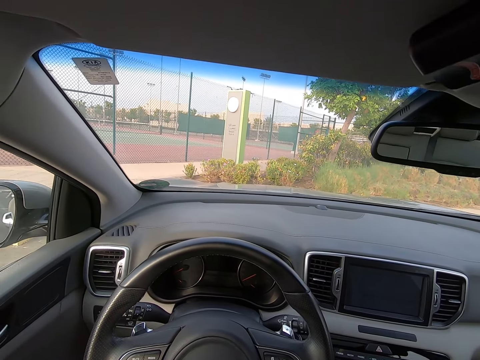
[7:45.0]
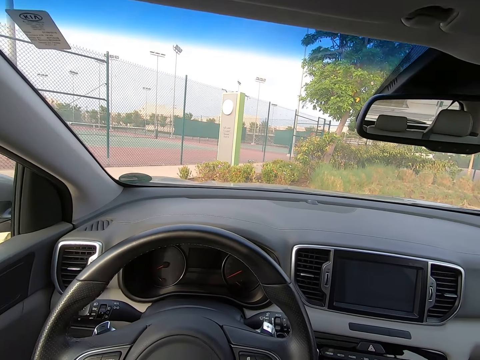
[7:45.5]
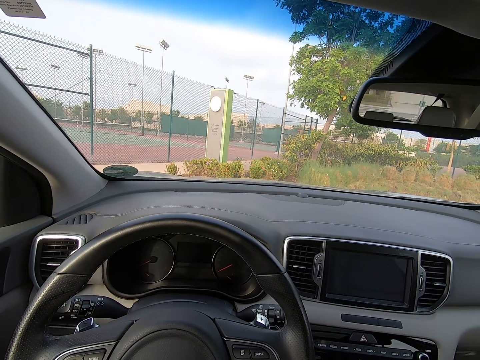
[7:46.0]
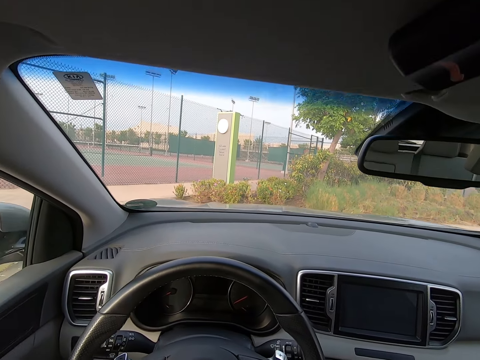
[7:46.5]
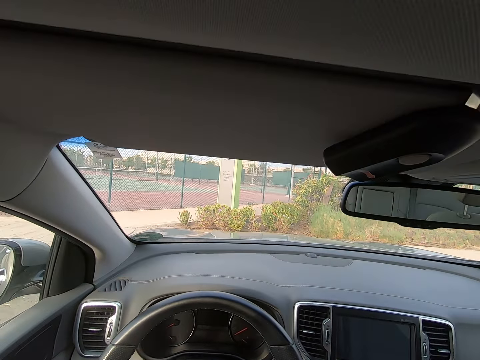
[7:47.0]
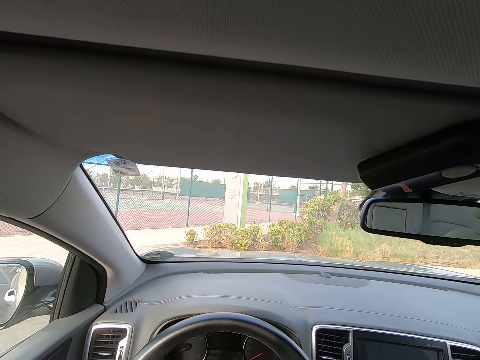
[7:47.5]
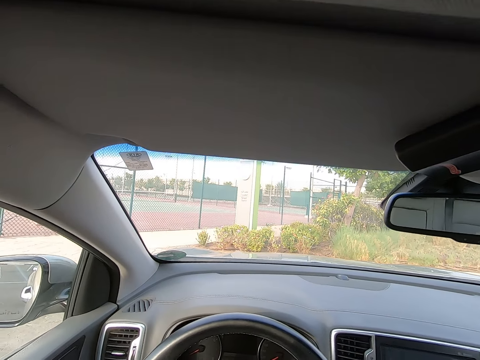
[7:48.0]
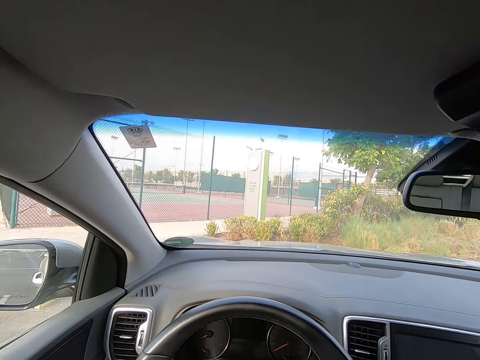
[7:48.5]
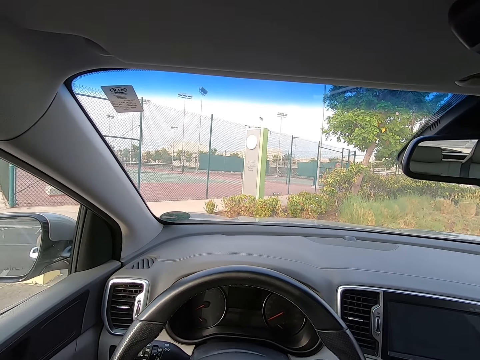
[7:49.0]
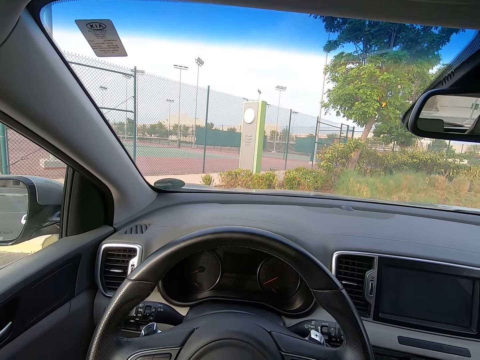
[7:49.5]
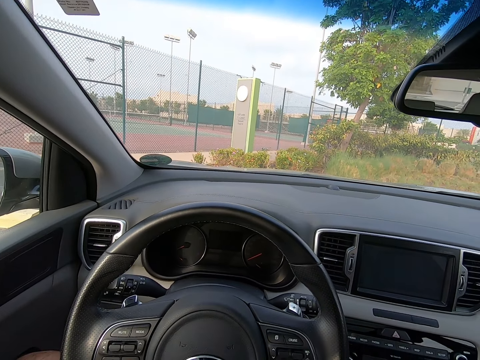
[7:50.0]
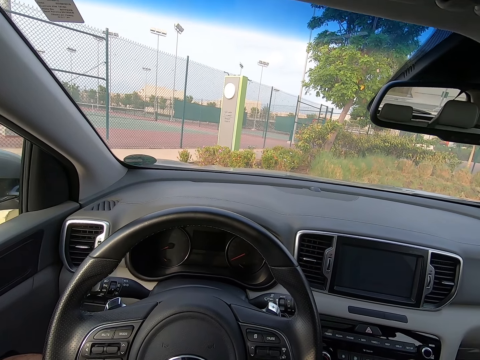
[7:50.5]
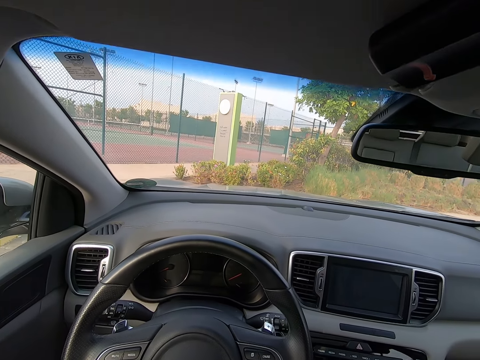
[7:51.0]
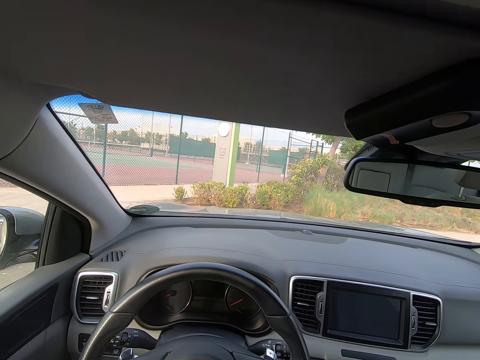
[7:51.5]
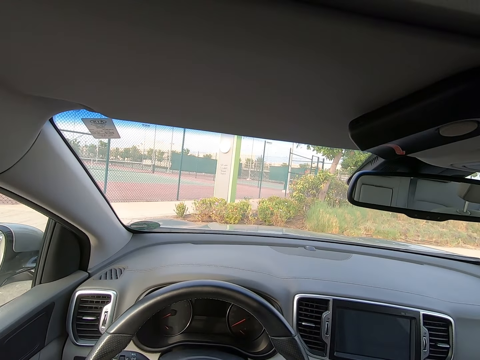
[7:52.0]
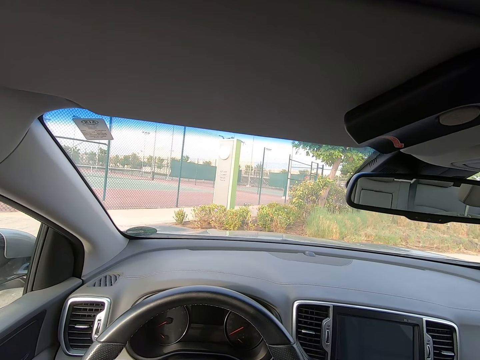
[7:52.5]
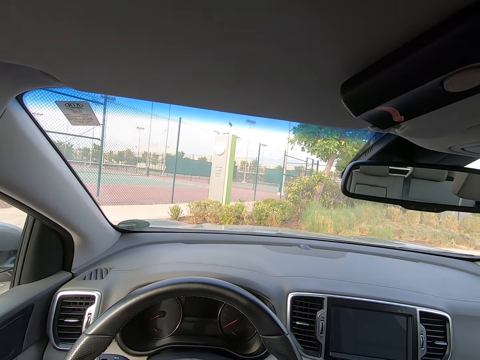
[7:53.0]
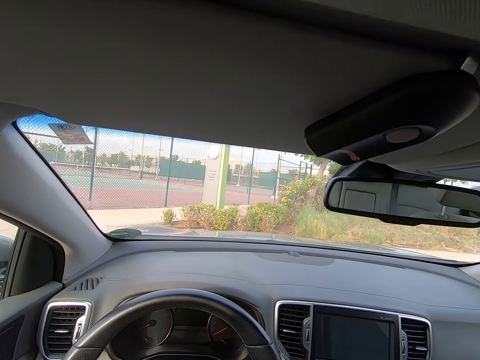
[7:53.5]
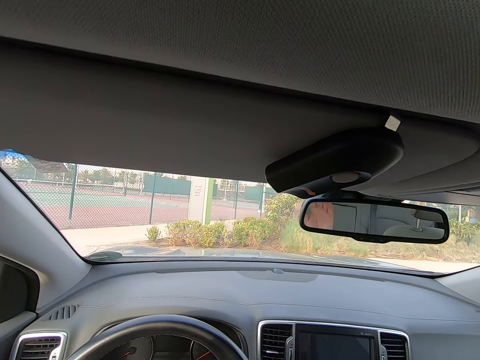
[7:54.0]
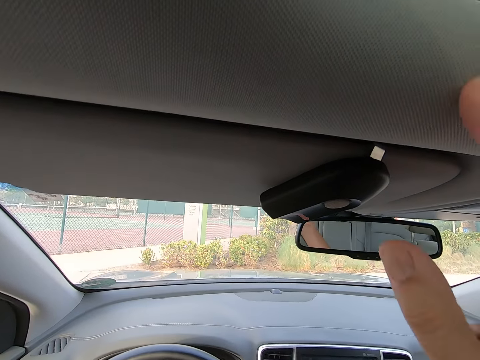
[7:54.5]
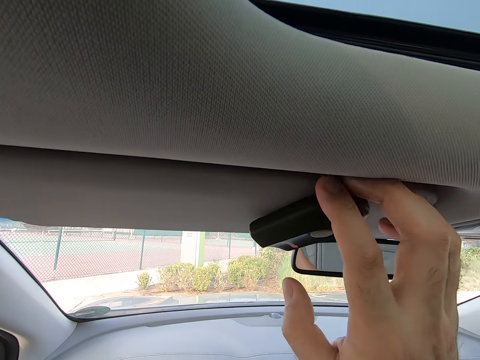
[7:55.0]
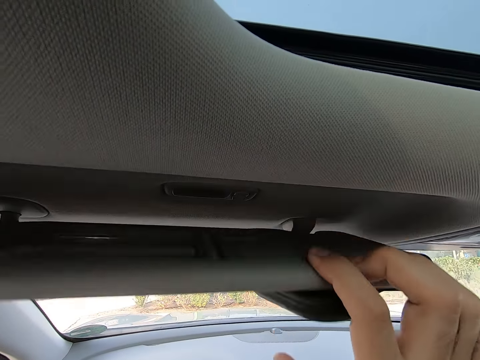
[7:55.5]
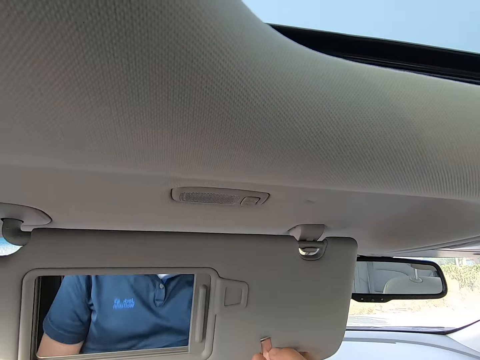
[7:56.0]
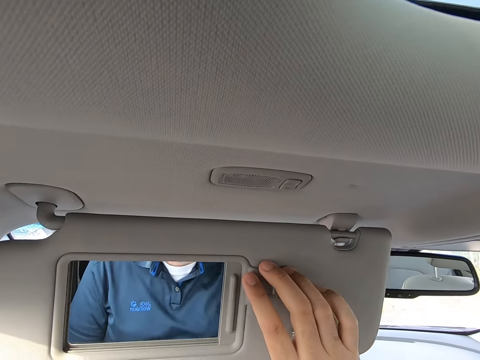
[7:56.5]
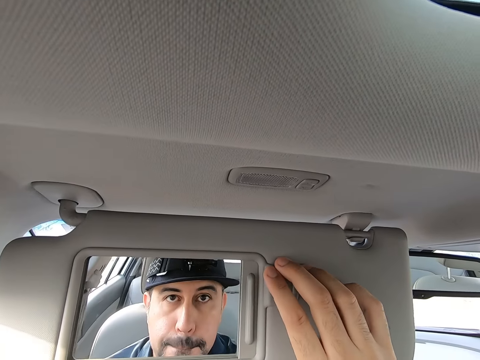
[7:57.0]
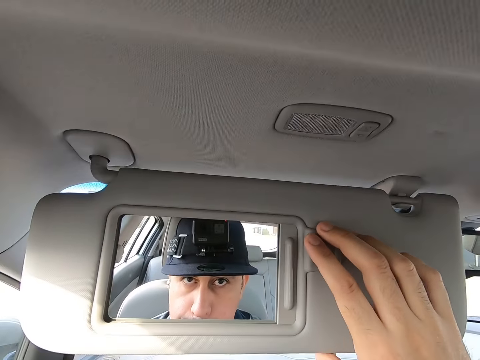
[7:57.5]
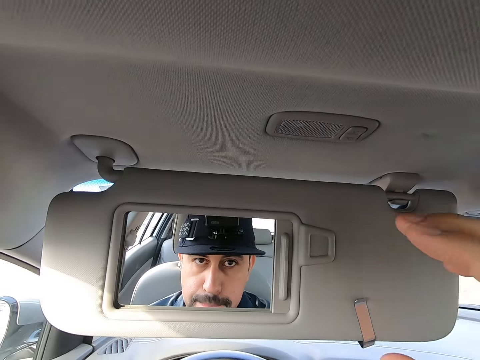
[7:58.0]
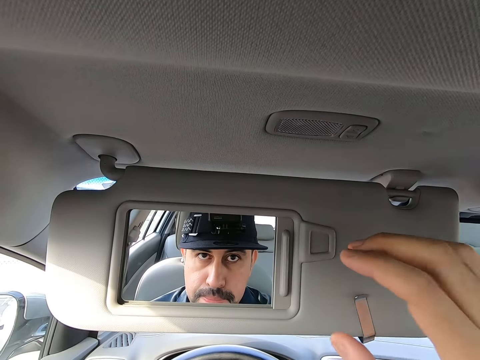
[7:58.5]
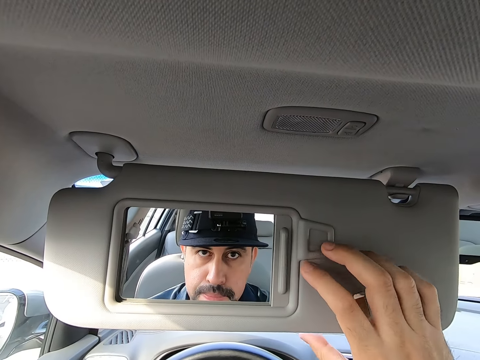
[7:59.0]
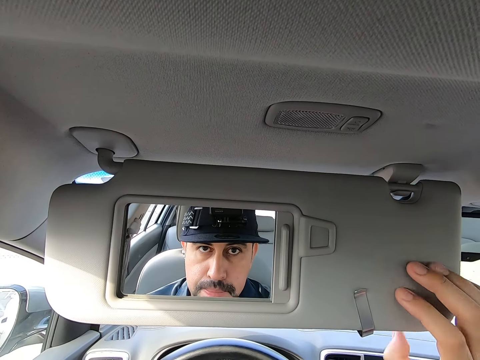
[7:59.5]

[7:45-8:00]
The camera wearer looks around the field. He pulls the sun visor down. He adjusts the sun visor. He looks at himself in the mirror on the sun visor.

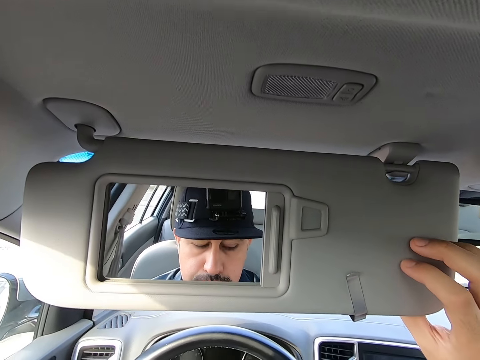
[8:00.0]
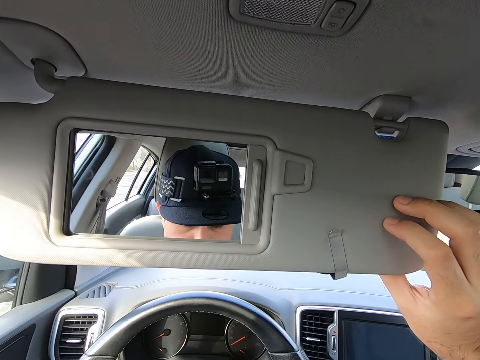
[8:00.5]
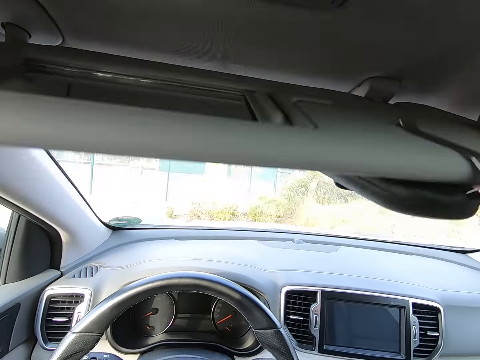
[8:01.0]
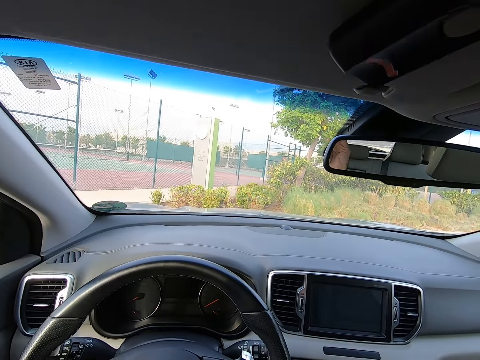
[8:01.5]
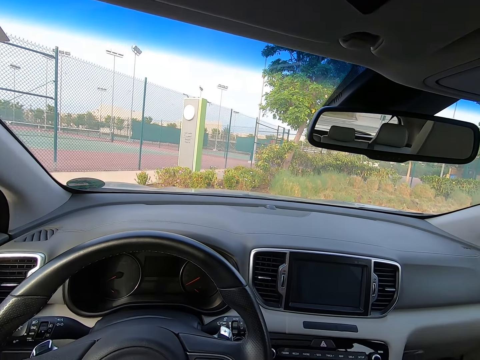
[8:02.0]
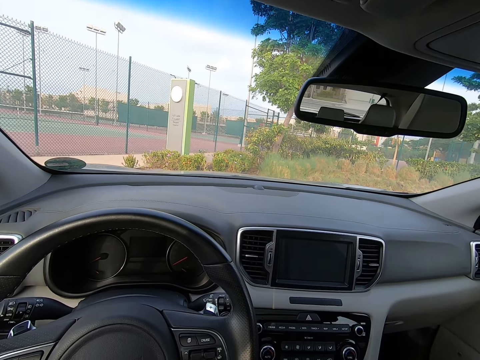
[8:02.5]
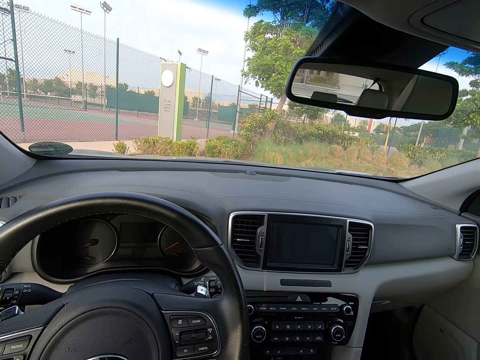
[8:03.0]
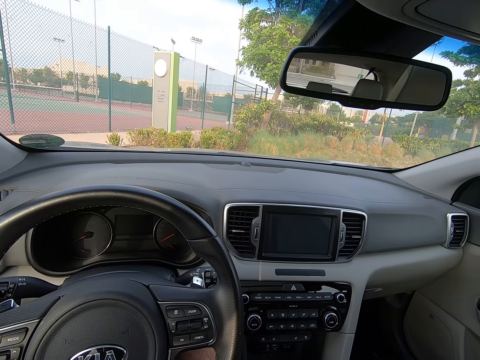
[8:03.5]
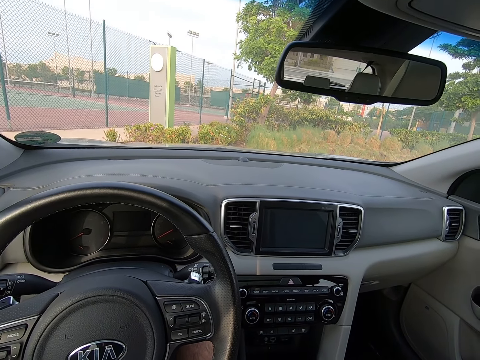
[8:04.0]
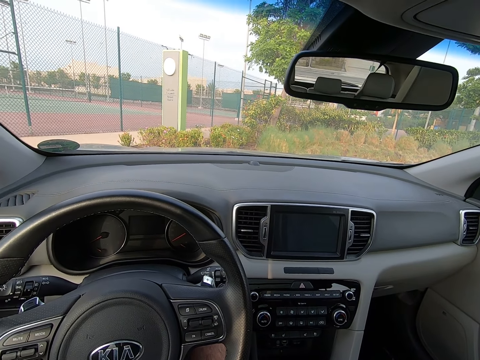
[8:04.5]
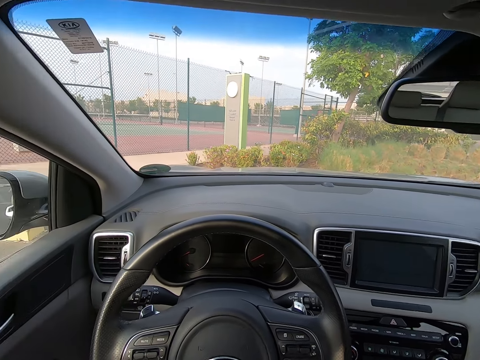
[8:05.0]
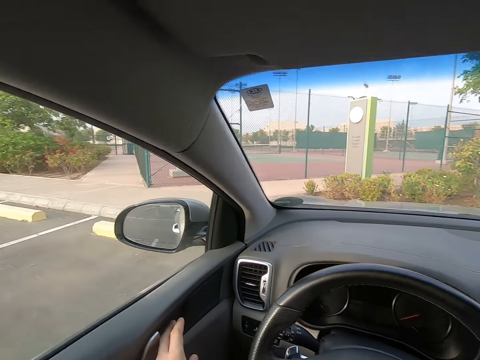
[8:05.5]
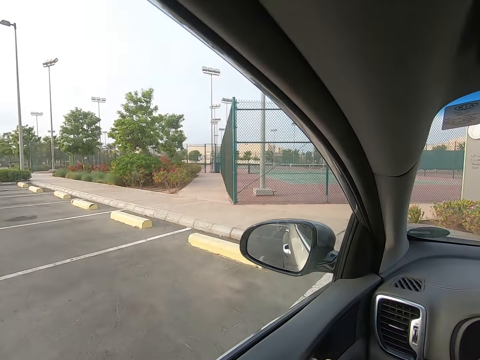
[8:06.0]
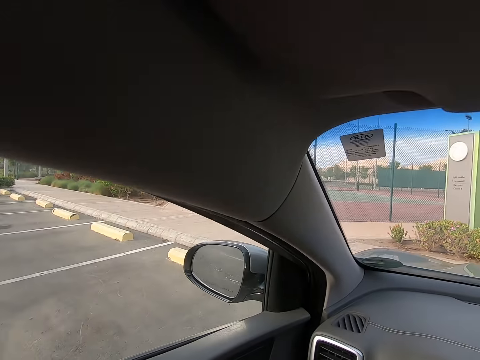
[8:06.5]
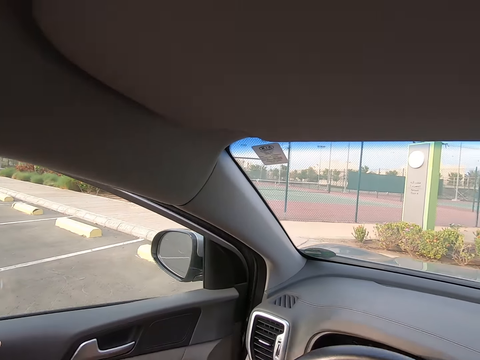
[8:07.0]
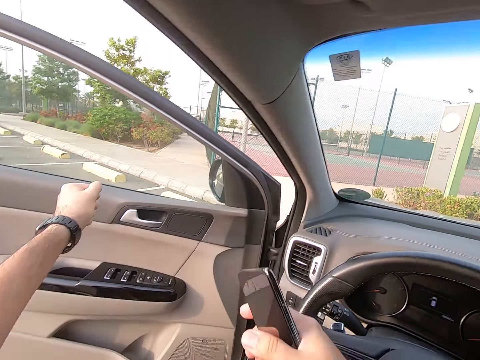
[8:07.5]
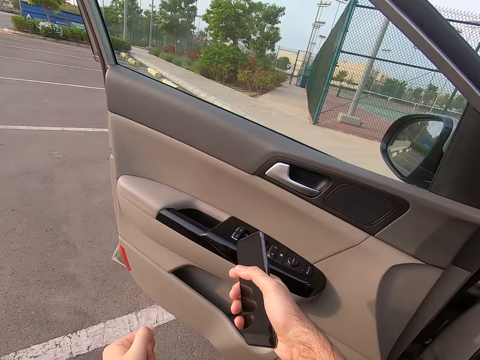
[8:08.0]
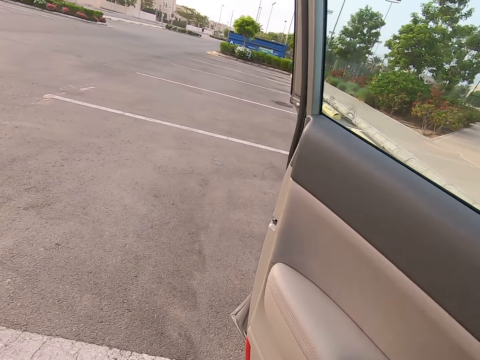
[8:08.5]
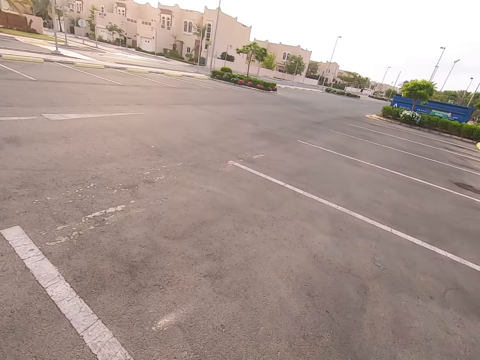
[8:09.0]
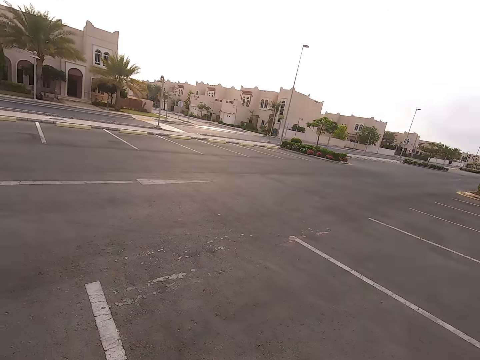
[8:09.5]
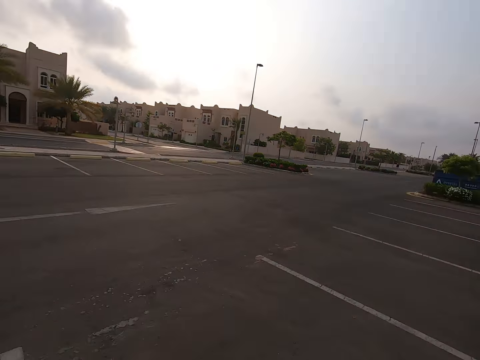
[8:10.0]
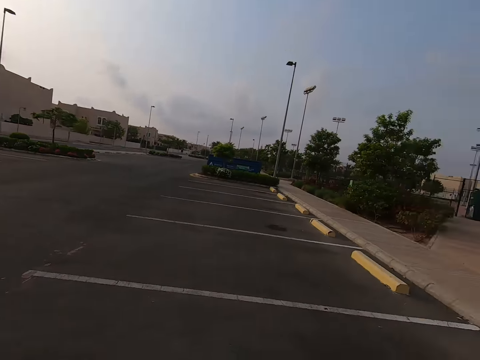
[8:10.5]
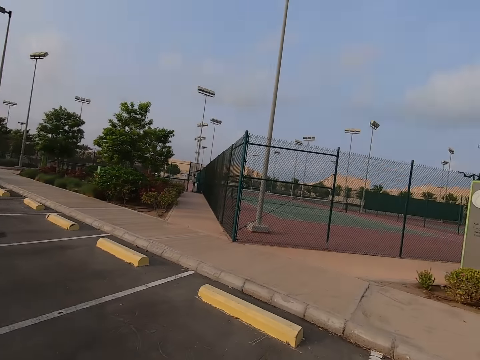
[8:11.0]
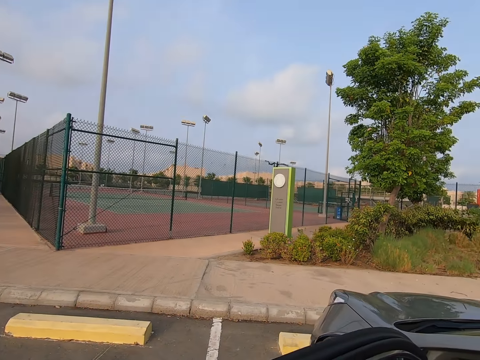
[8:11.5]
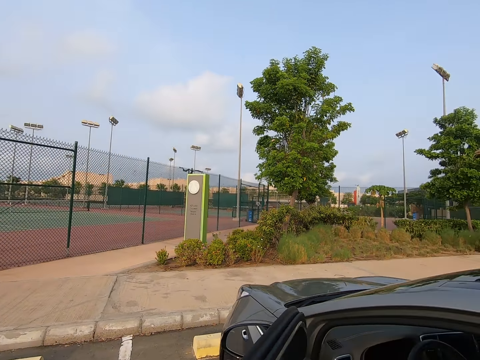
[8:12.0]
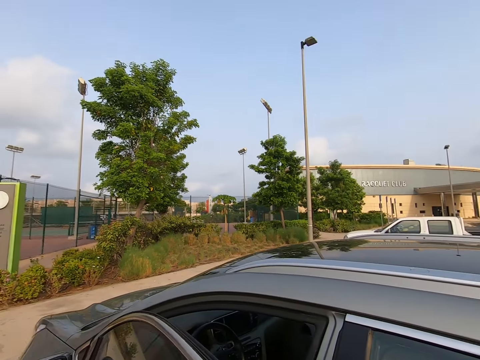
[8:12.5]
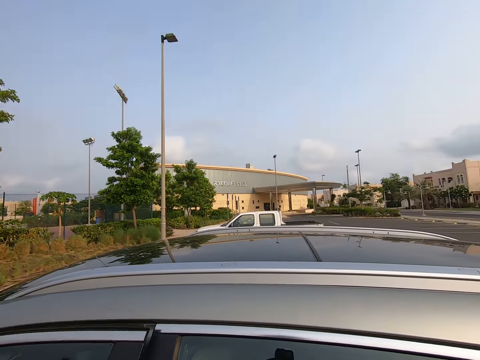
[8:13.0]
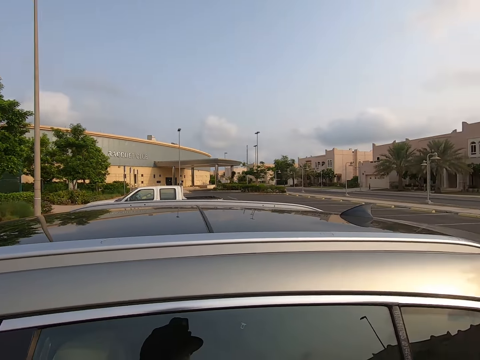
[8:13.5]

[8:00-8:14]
The camera wearer moves the sun visor upwards. They sit in the car. They look around the parking. They open the car's front door. They hold the phone with the left hand. They get off the car. They look around the parking. They close the car door.
